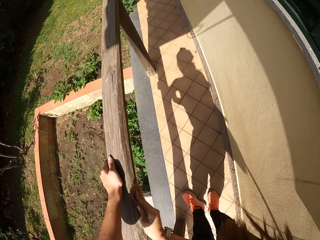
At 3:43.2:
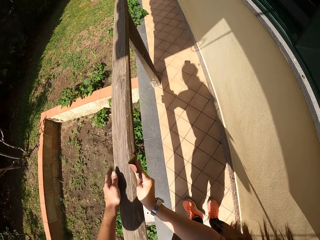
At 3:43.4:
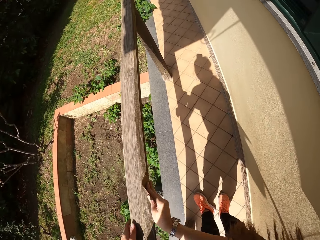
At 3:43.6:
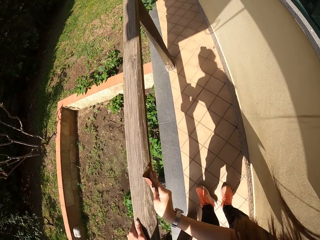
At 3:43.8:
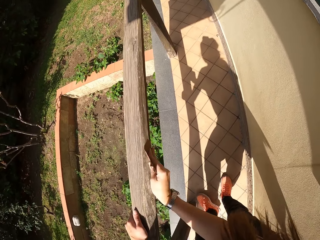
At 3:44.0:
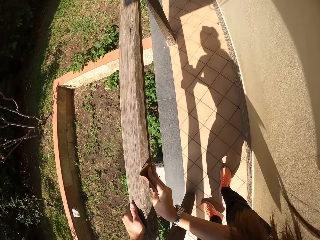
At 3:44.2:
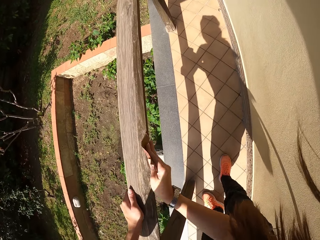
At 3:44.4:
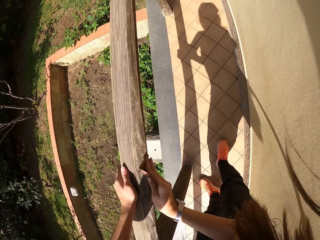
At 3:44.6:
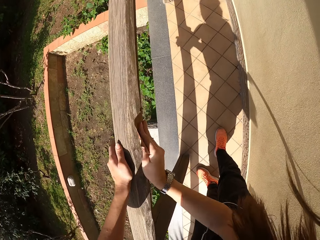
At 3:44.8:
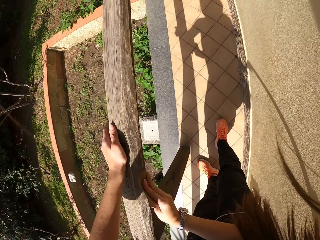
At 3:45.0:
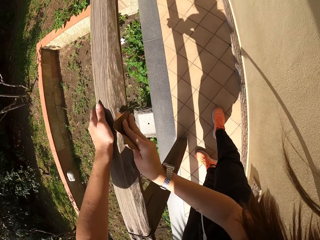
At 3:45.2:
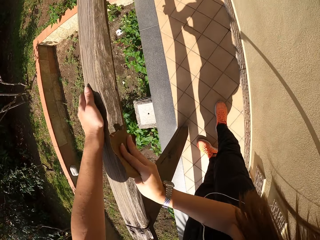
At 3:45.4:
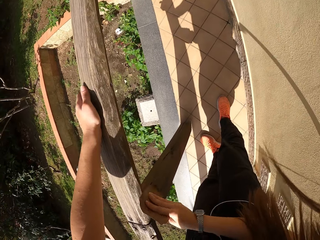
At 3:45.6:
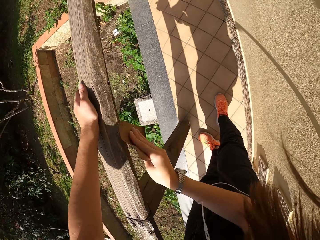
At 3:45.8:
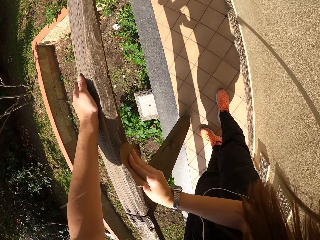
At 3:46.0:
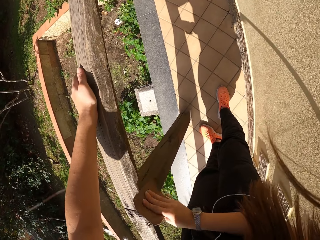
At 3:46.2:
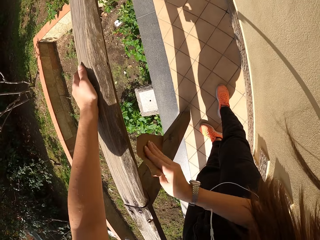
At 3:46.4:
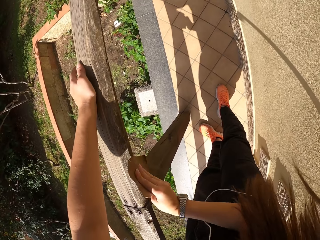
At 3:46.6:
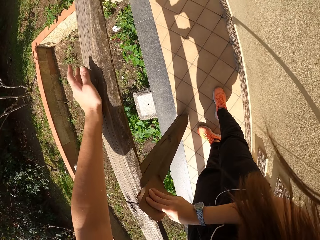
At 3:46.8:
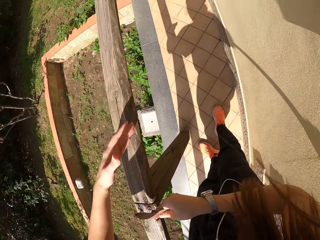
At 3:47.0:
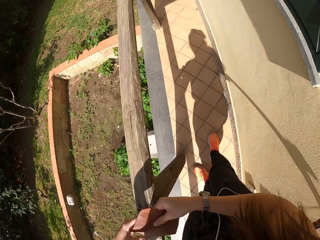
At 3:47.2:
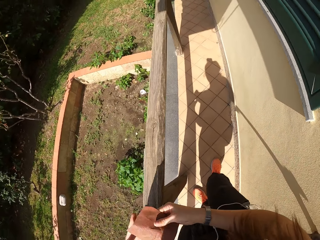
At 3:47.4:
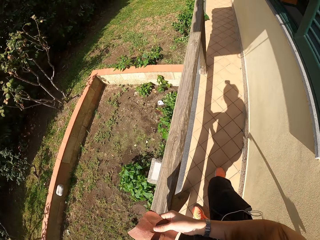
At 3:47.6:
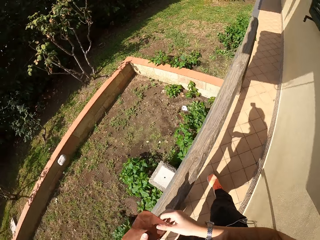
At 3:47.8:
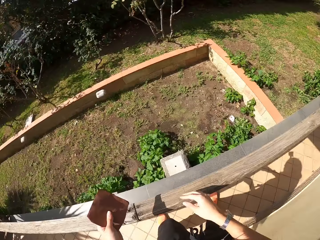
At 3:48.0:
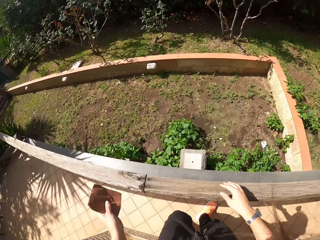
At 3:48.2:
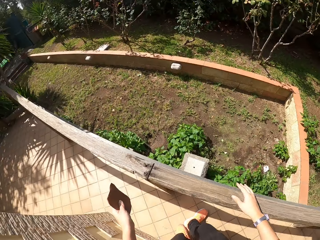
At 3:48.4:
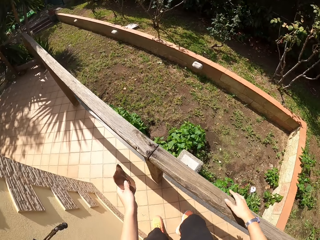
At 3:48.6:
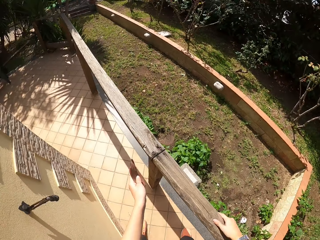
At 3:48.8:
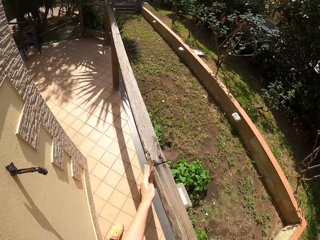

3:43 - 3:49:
The camera wearer stops scrubbing the frame of wood. He passes the sandpaper from his right hand to his left hand.

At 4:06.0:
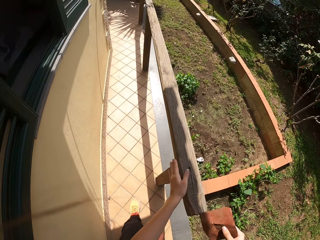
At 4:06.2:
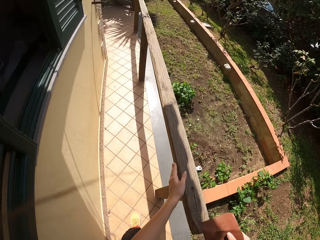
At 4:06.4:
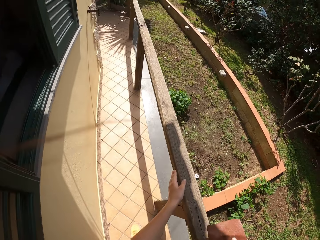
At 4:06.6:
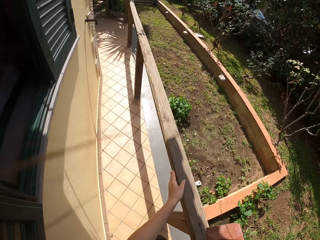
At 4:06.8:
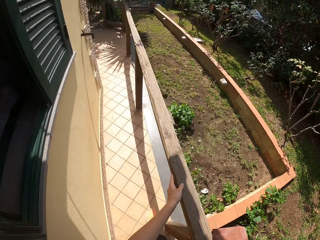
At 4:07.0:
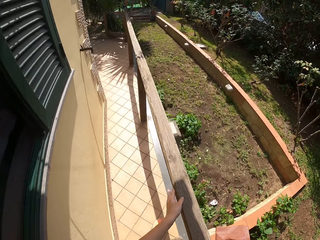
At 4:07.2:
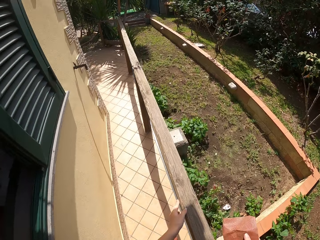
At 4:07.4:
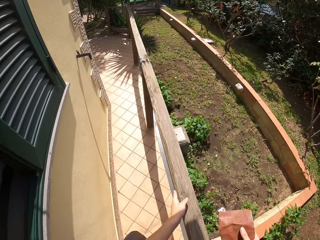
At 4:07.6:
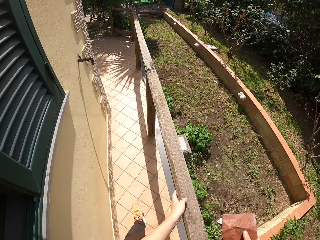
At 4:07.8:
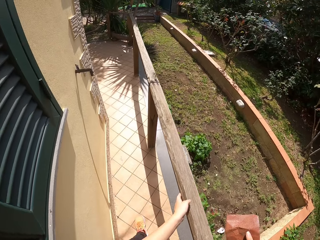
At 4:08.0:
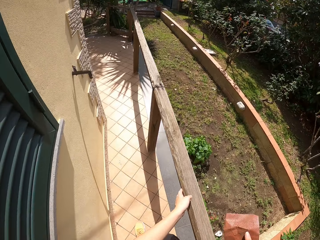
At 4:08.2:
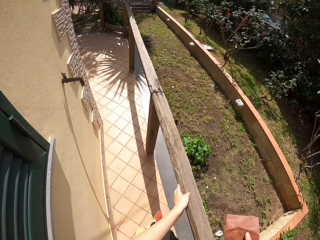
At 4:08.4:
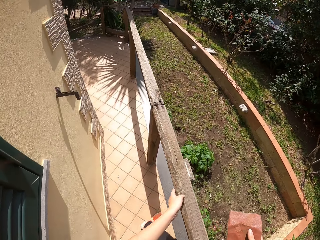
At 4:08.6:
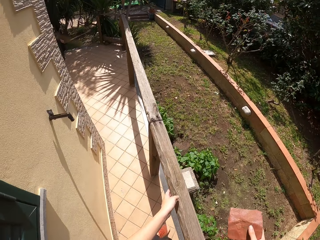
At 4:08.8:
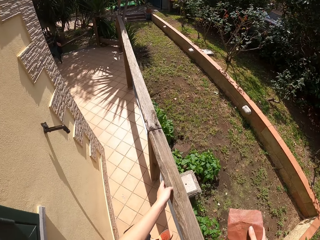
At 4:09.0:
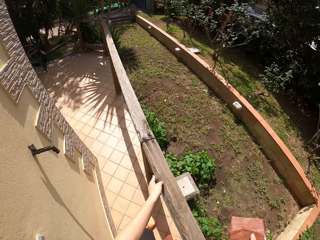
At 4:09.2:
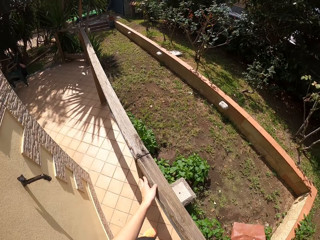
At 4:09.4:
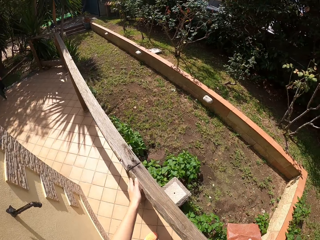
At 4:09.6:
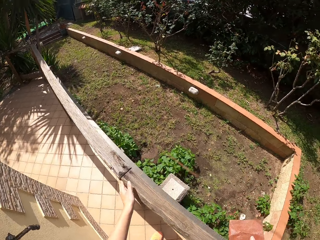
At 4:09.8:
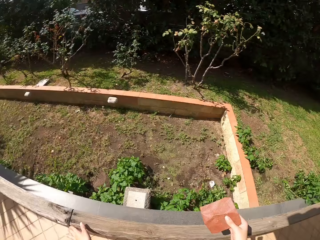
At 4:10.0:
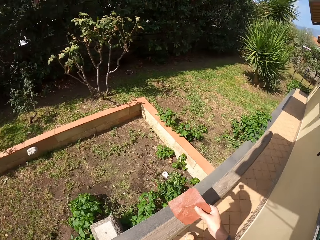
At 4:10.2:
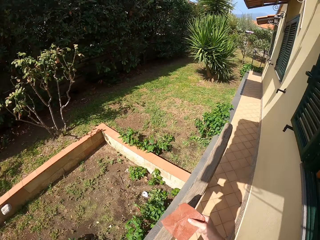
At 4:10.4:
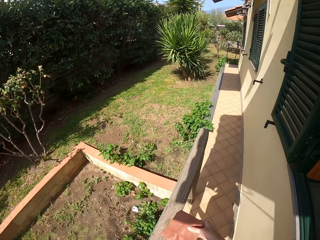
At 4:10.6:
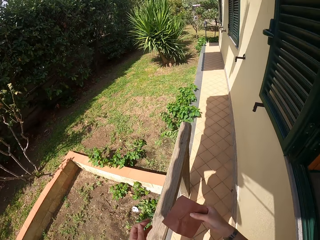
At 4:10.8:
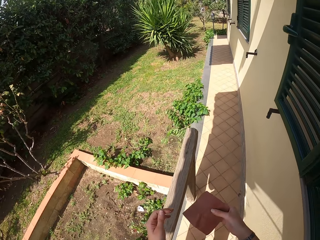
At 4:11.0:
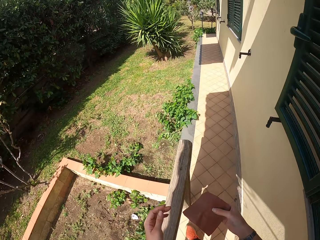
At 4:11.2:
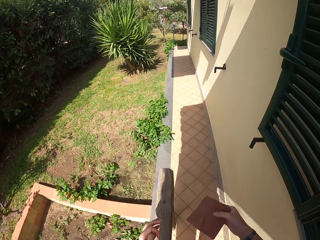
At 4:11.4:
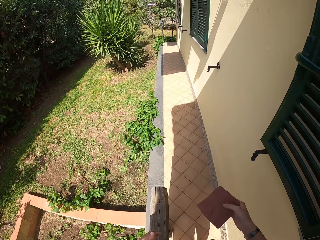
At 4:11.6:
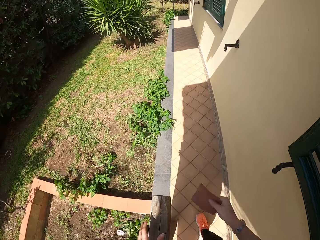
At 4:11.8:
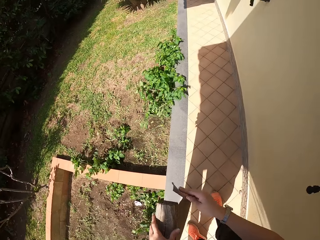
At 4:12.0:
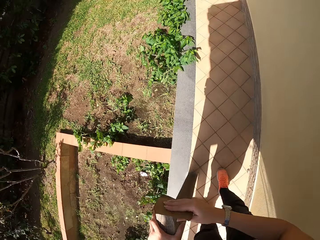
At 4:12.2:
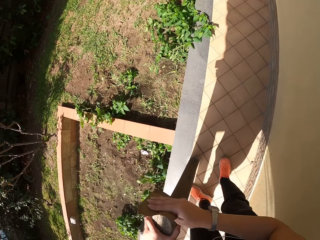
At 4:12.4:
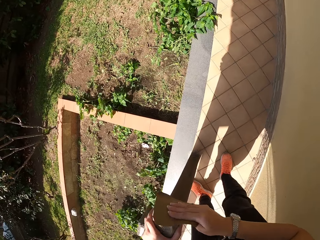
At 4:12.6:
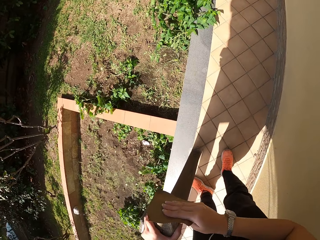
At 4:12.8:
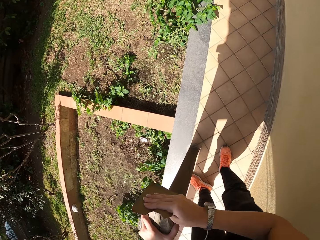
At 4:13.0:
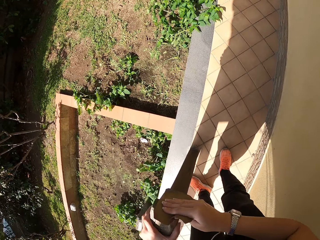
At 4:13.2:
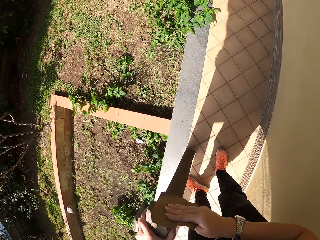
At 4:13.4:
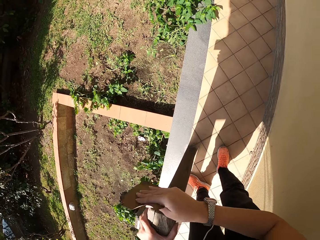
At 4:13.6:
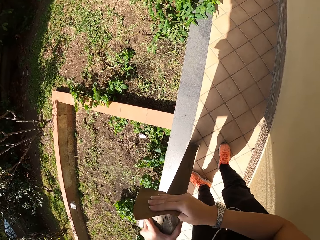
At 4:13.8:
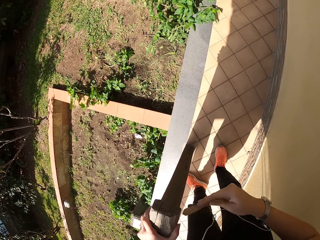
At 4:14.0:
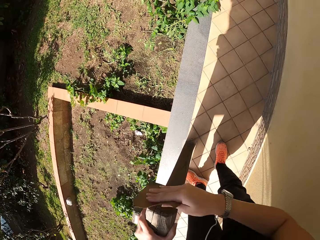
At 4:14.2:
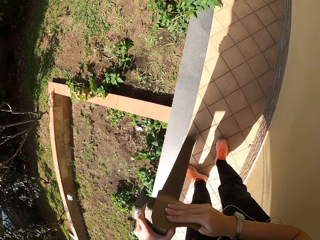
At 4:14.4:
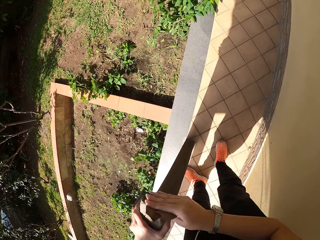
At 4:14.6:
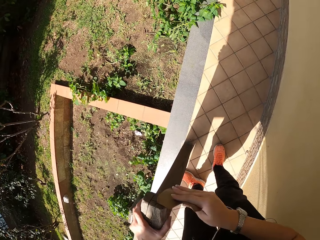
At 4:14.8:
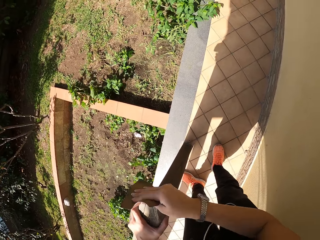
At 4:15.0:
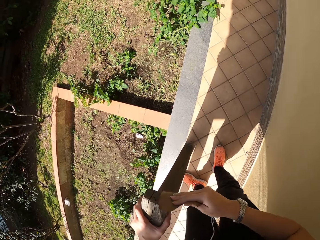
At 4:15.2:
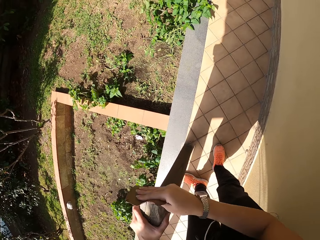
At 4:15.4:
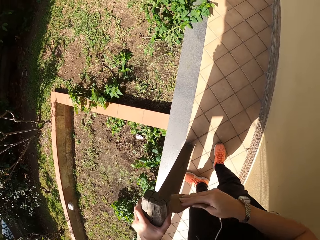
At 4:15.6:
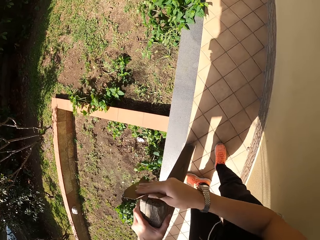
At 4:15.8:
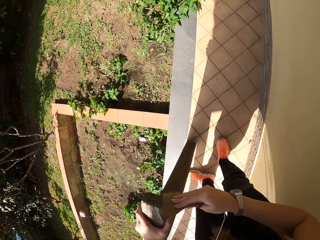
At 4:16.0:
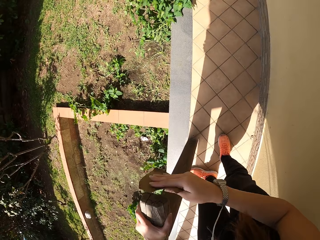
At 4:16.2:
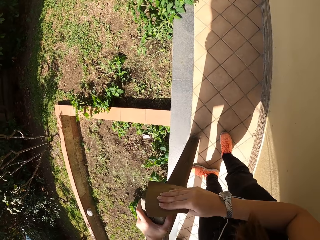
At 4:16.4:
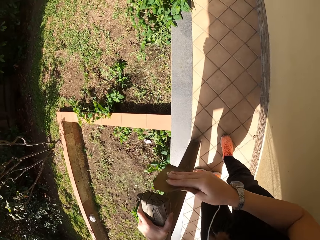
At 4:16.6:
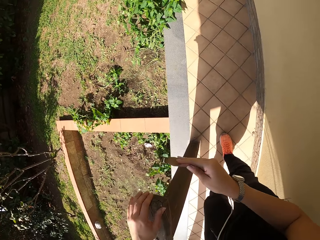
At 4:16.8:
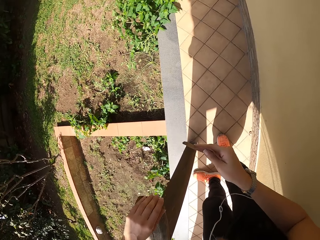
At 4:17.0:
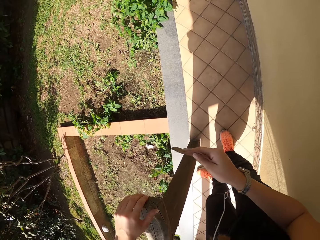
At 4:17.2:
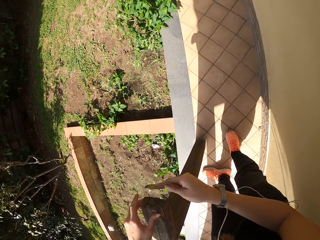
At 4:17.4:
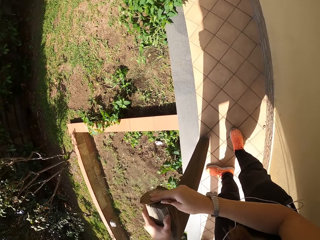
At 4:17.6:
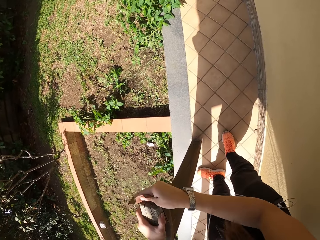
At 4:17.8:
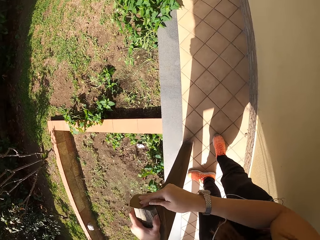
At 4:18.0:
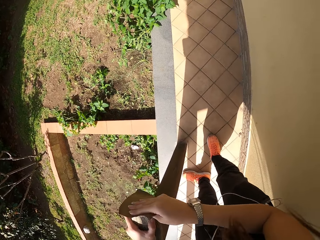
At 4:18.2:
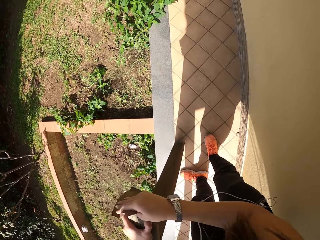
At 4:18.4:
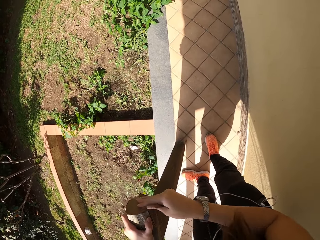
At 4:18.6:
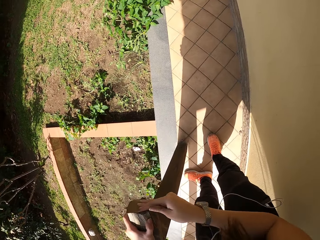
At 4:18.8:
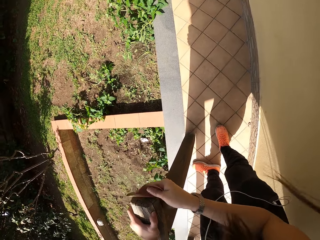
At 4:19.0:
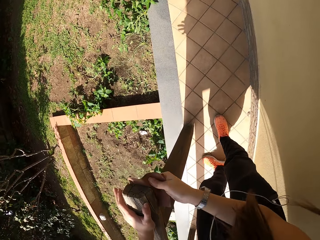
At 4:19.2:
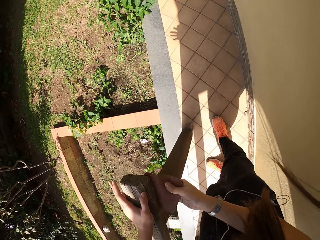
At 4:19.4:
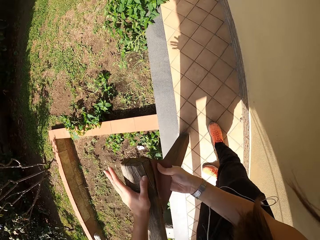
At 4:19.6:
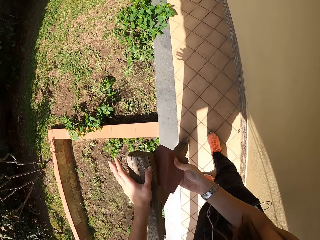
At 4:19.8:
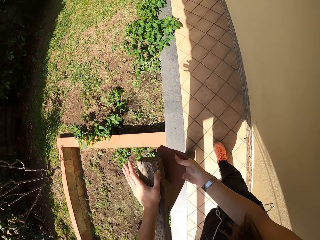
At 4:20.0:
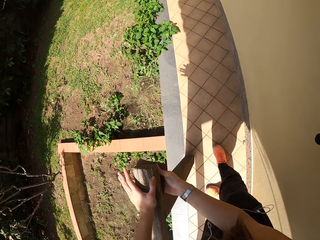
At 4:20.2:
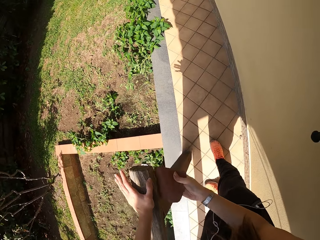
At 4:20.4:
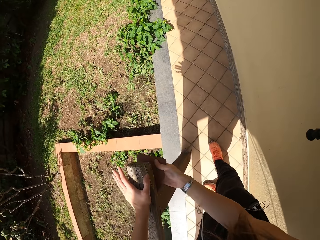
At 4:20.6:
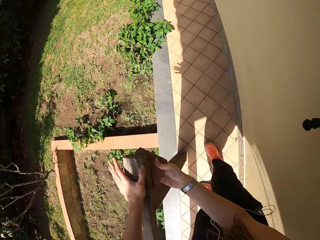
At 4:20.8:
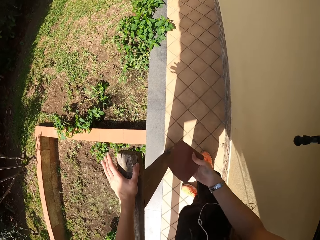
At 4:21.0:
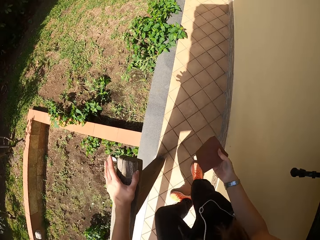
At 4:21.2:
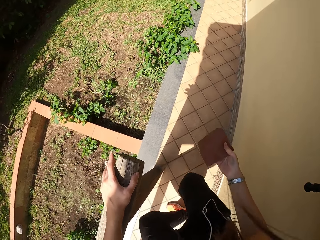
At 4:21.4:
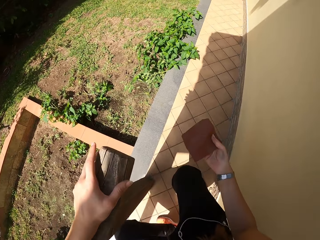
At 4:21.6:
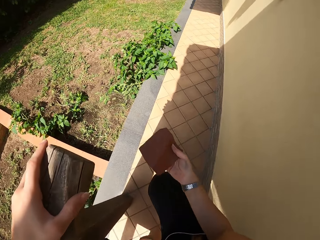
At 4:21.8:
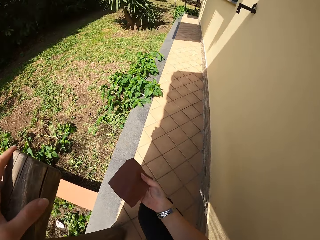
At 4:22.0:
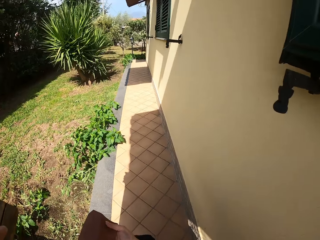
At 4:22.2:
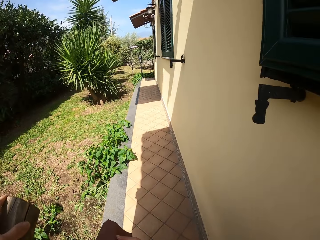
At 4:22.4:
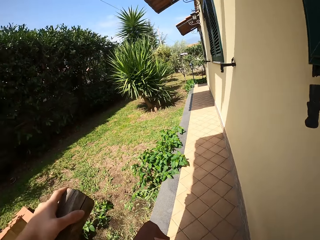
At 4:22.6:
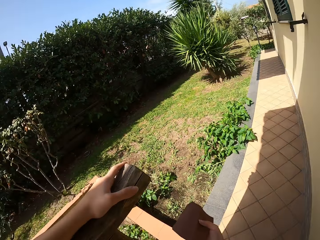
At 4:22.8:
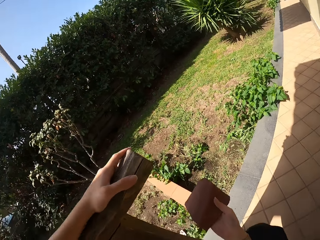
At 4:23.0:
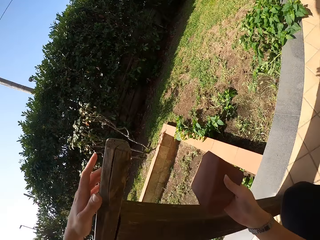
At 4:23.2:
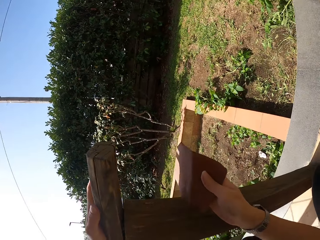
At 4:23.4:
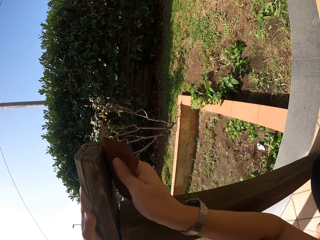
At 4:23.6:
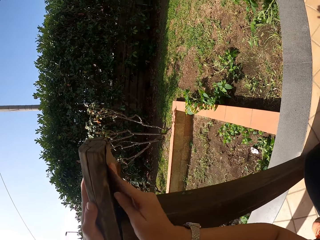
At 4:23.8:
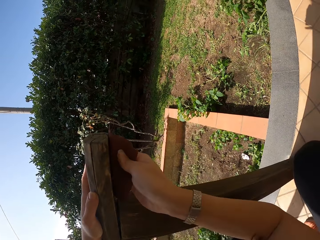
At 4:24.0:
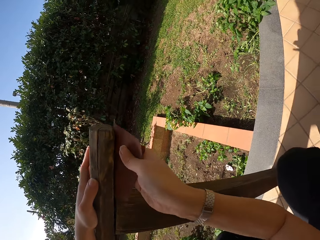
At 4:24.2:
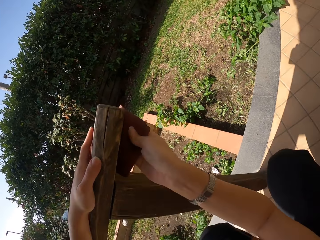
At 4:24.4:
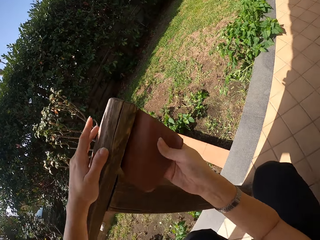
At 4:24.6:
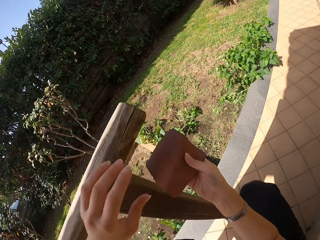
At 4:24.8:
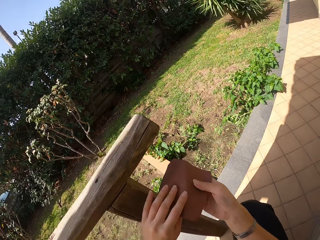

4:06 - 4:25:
The camera wearer passes the sandpaper from his left hand to his right hand. He touches the wood frame with his left hand. He walks around the frame of wood. He moves to the left. He moves backward. He stops touching the frame of wood. He stops walking. He continues sandpapering around the wood frame. He stops scrubbing the frame of wood. He touches the frame of wood with his left hand. He stops touching the frame of wood. He scrubs the frame of wood. He stops scrubbing the frame of wood. He squats. He scrubs the frame of wood.
